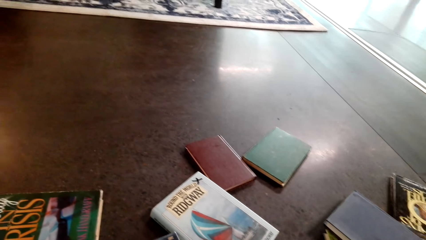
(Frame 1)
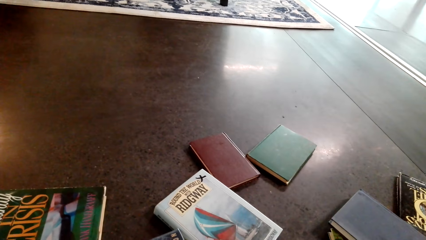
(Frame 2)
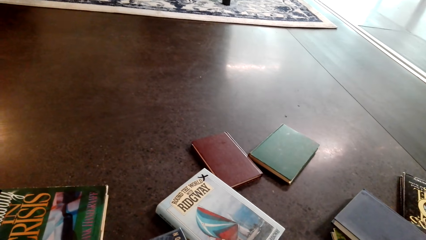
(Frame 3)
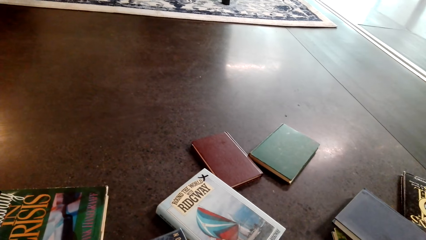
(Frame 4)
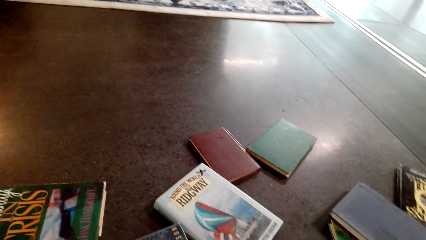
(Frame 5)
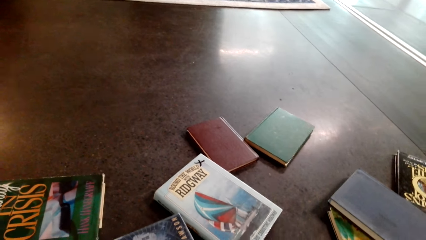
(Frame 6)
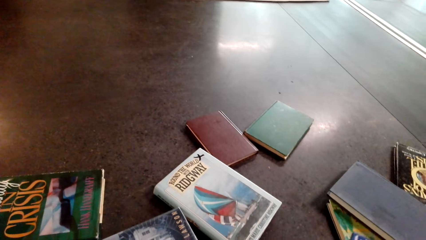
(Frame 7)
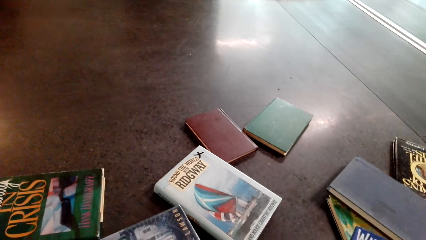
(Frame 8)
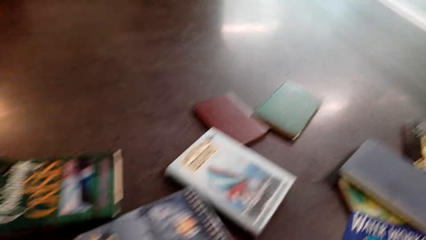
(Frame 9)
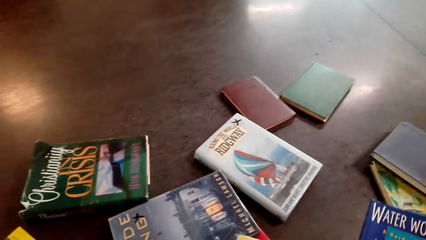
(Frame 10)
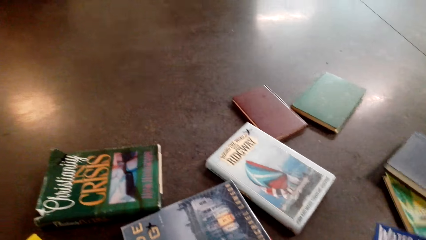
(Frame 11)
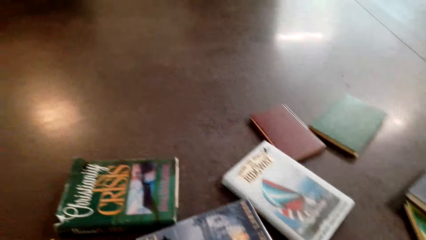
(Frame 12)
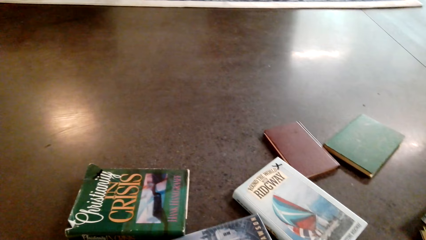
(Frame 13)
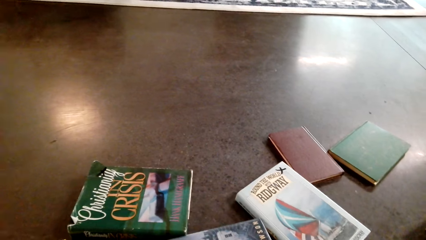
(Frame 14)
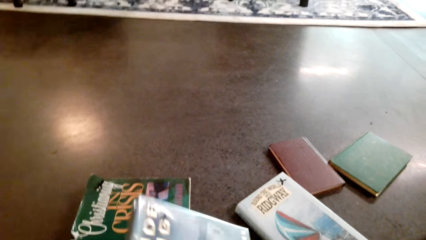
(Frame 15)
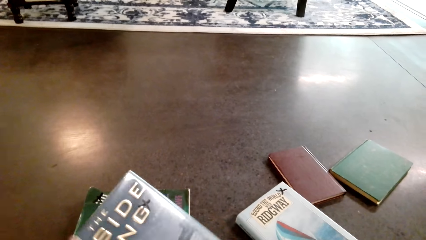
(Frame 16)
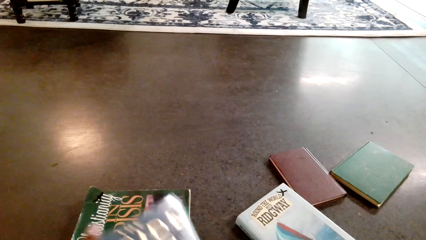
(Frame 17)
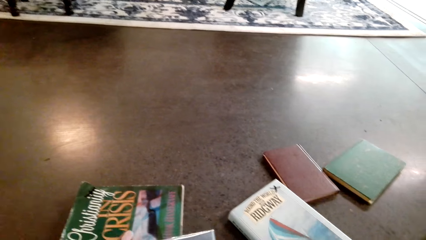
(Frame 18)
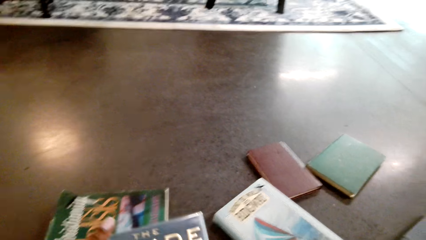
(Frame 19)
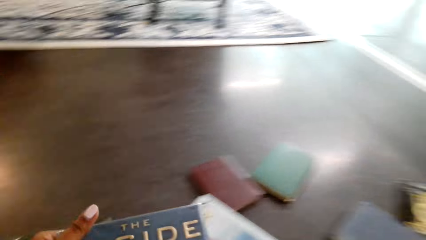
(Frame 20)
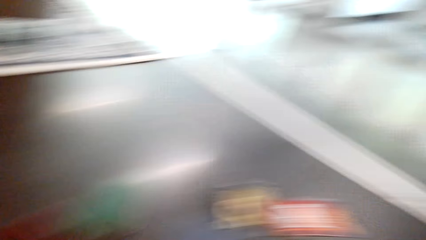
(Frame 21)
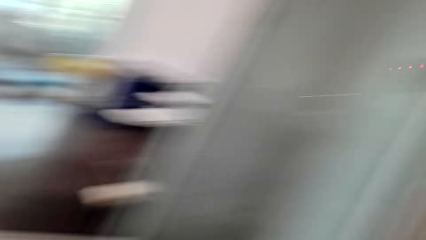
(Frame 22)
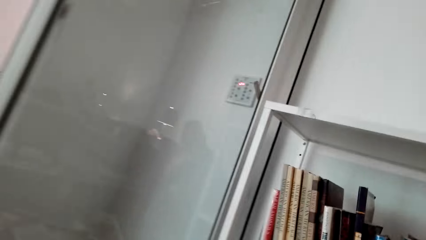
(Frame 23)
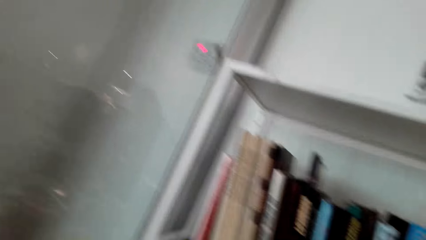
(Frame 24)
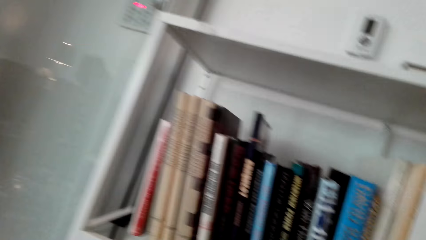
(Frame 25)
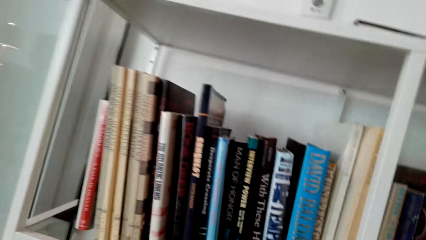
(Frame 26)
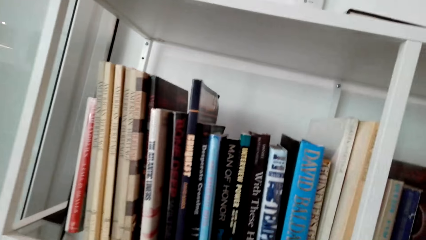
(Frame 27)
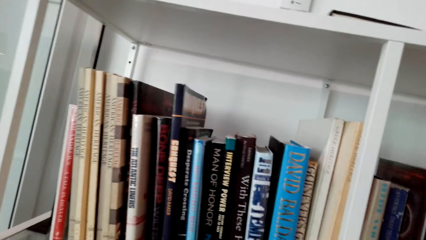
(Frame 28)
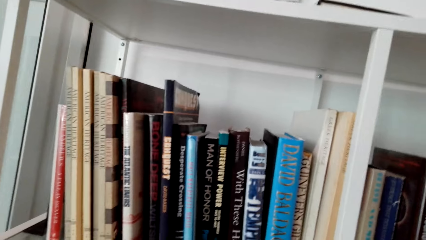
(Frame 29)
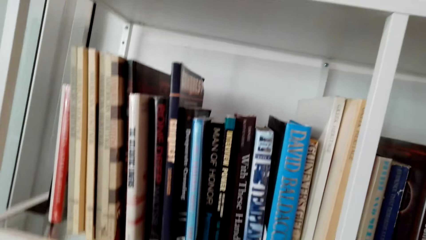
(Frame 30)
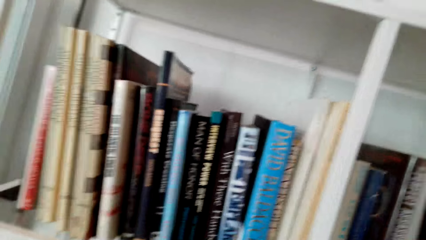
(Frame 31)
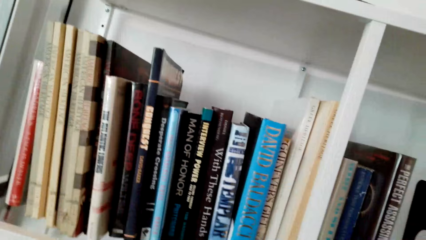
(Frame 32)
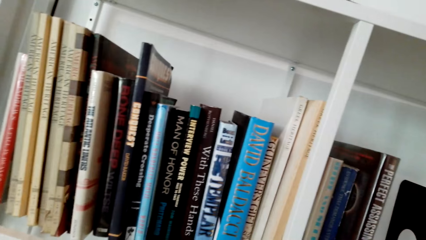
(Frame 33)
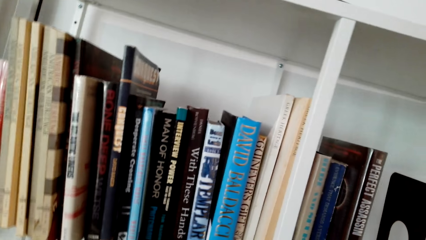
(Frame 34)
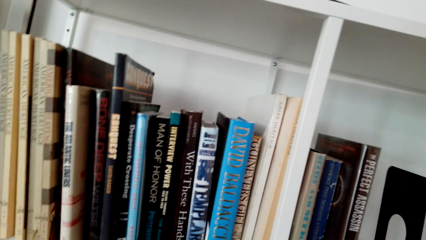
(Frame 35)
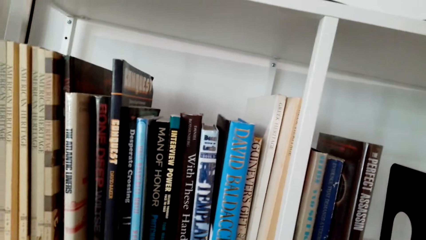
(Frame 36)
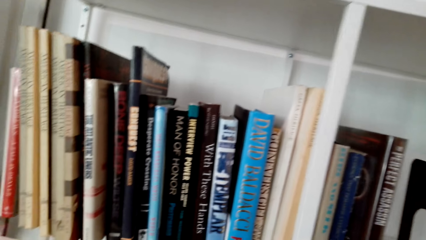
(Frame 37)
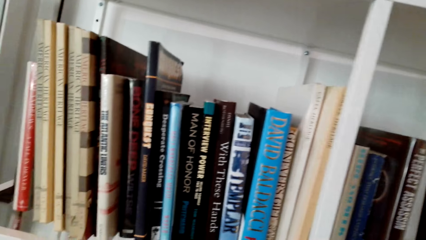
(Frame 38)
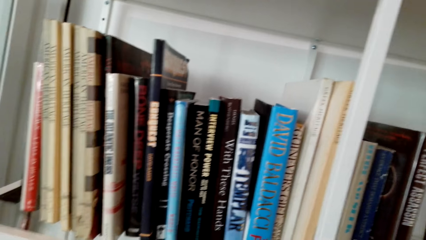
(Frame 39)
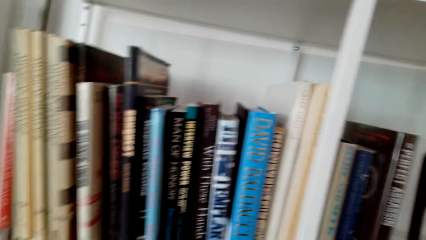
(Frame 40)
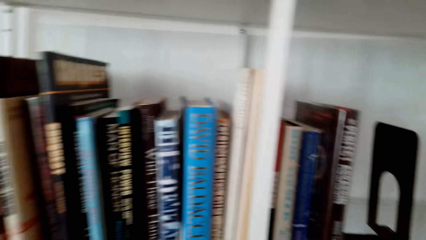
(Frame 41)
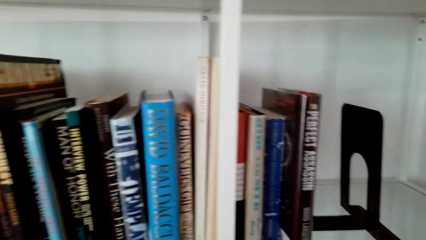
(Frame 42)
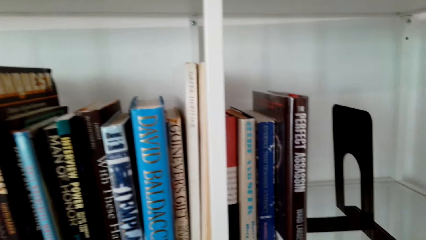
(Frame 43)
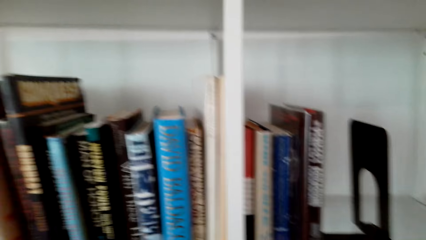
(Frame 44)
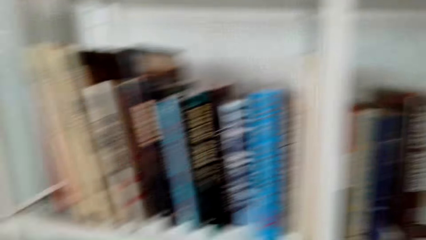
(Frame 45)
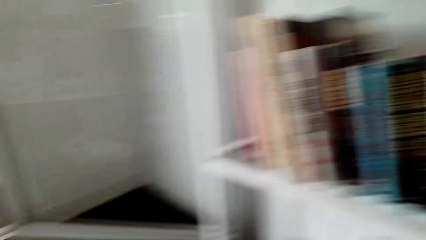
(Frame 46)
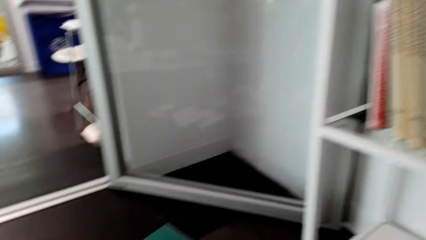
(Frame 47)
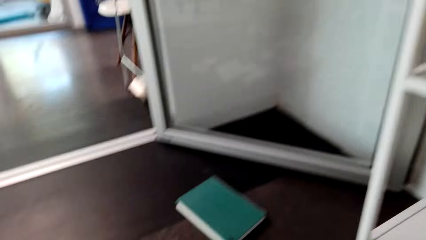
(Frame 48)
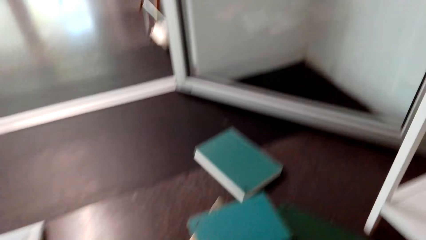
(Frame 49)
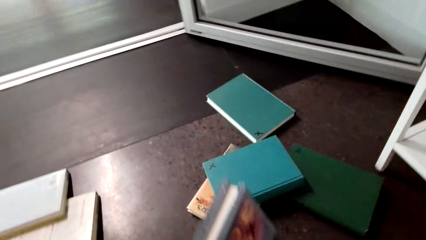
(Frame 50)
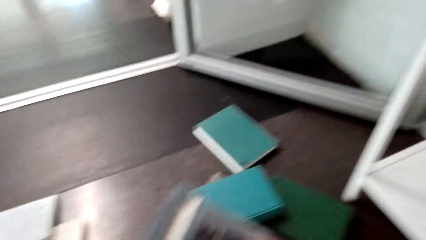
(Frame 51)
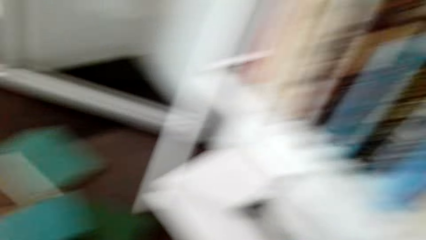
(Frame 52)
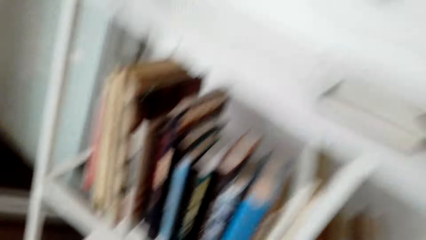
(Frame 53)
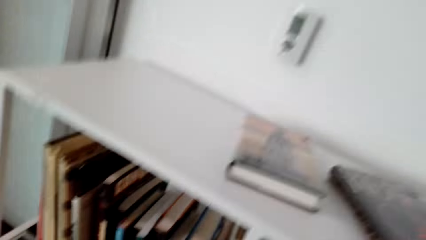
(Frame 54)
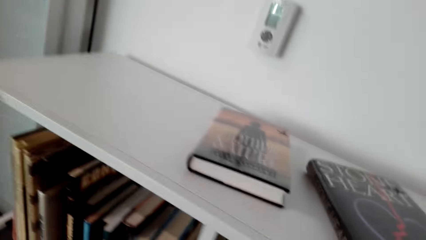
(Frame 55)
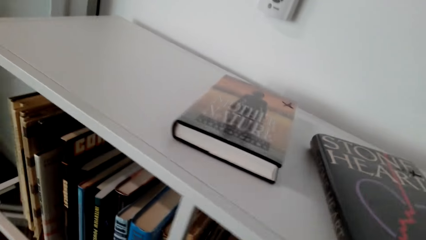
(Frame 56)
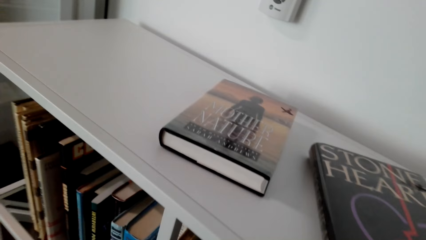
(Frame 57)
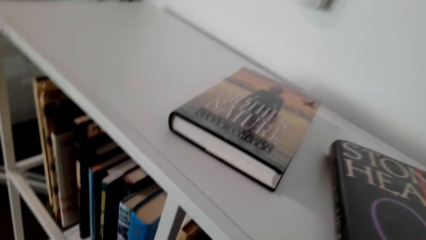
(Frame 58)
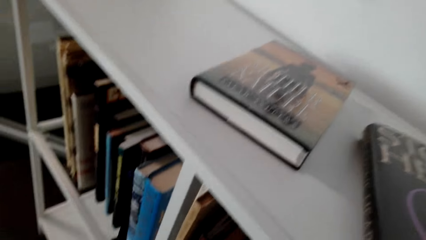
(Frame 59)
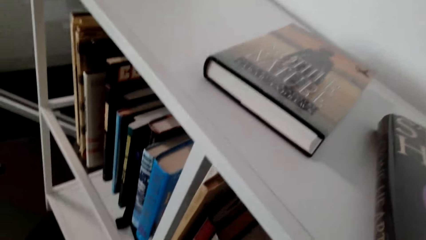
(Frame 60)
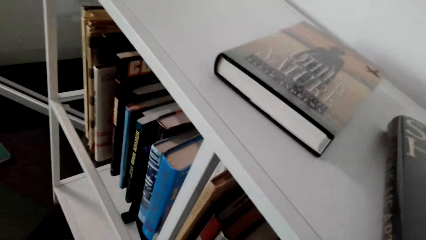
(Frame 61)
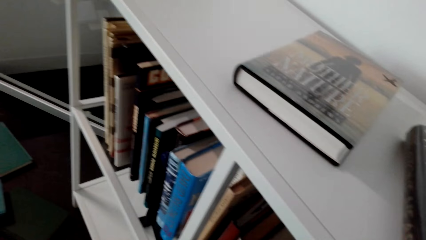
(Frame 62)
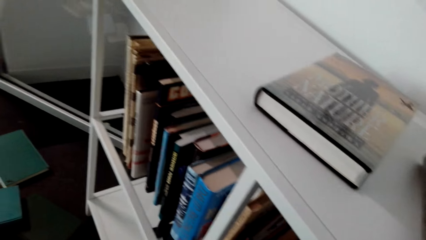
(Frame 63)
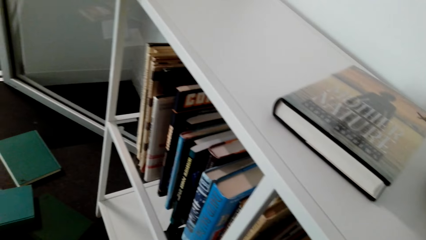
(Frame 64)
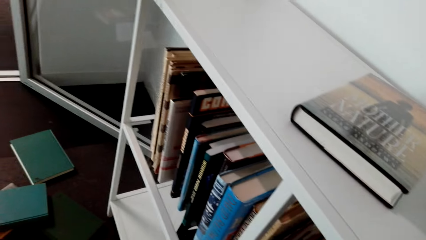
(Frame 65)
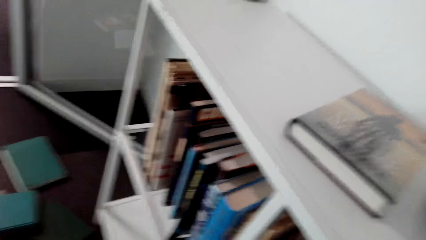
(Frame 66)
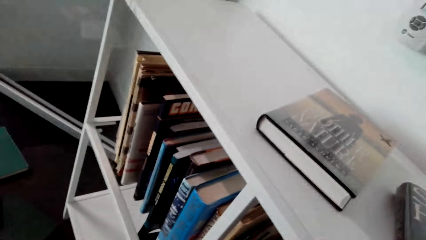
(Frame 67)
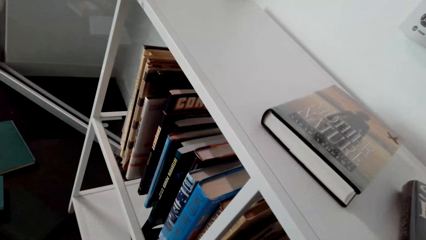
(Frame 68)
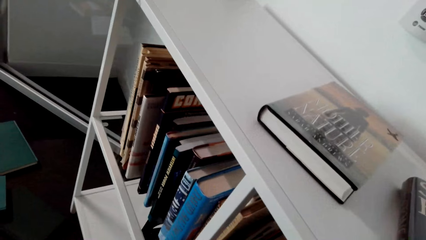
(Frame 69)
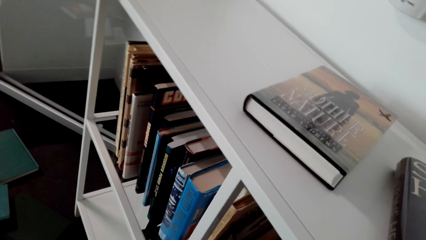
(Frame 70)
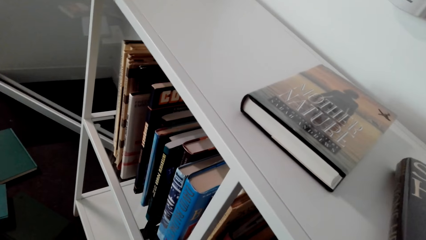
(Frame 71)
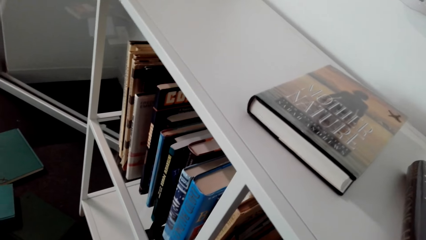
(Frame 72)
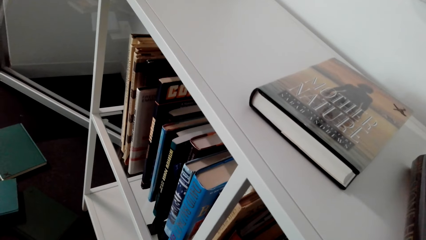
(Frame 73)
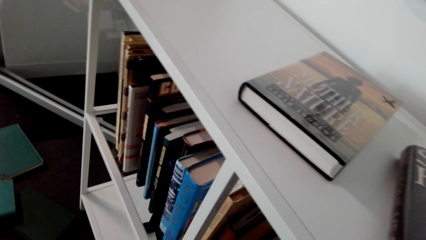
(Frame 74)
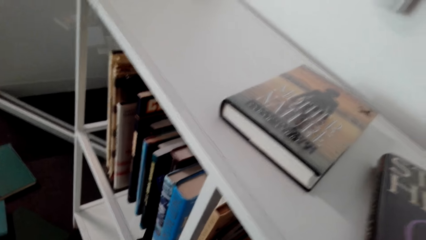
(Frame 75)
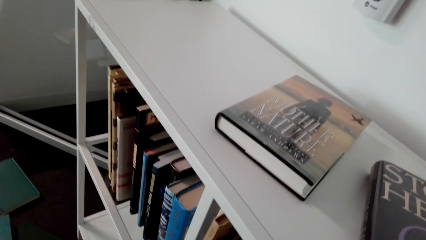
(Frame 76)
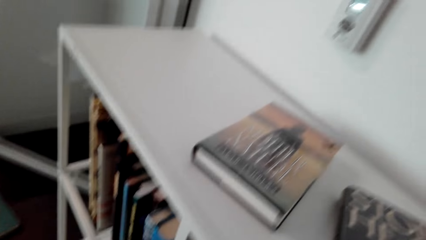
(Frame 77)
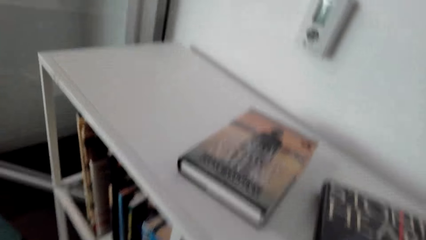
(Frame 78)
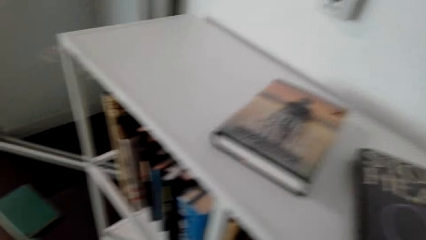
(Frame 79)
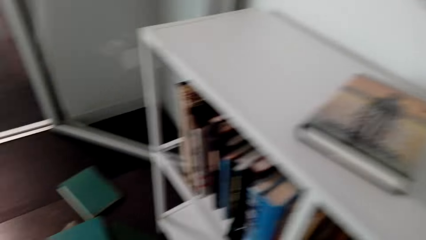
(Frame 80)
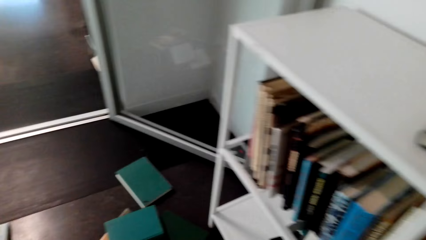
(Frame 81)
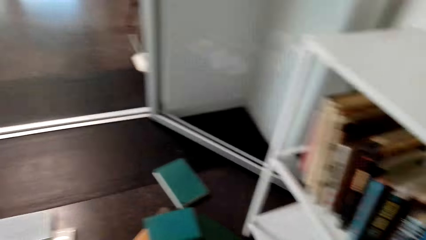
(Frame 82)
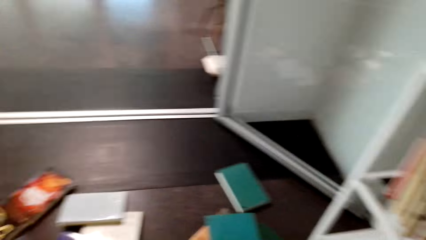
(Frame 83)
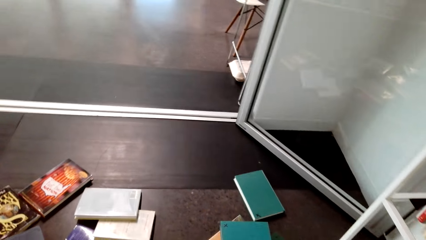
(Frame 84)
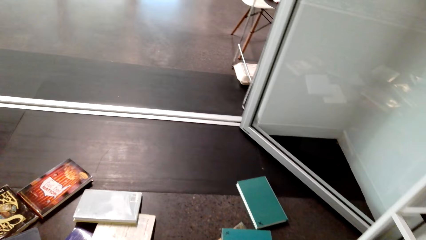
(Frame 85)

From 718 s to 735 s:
The camera wearer holds a book. They arrange books on the shelf. They pick books from the floor. They arrange books on the shelf.
